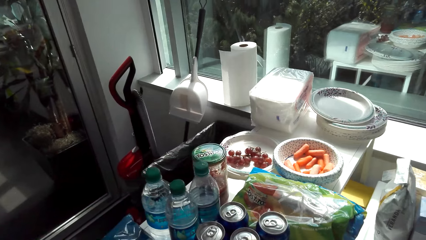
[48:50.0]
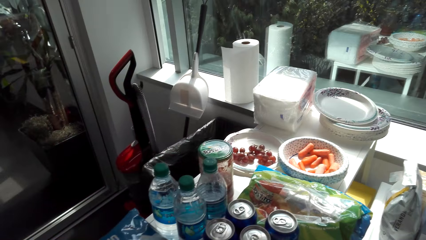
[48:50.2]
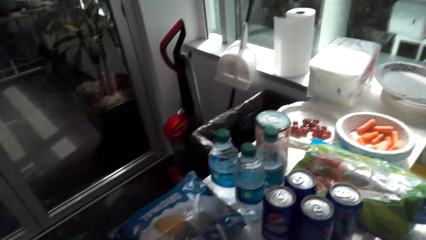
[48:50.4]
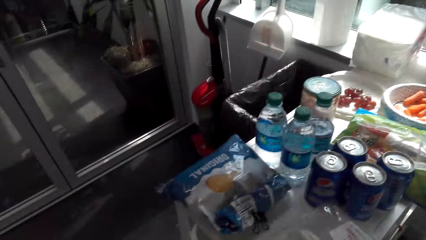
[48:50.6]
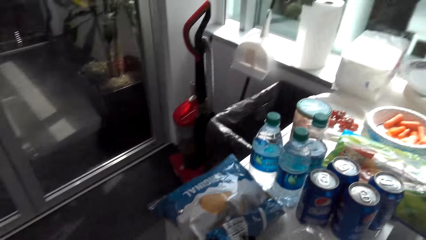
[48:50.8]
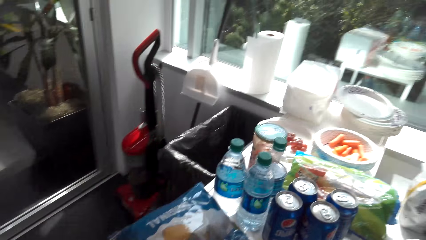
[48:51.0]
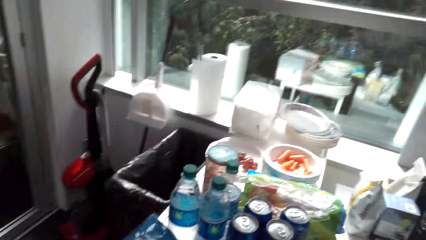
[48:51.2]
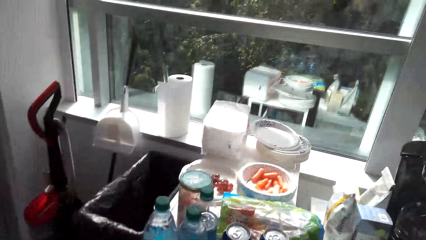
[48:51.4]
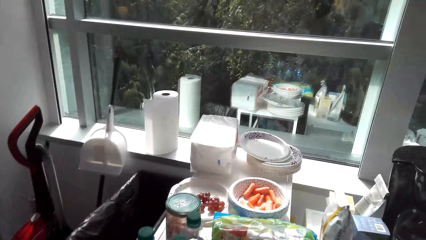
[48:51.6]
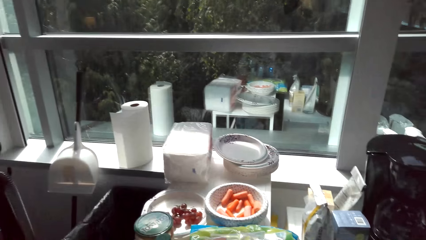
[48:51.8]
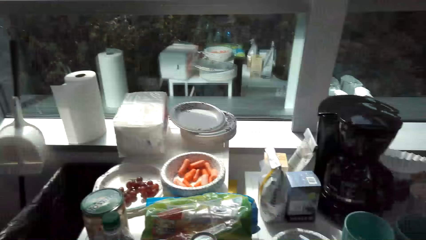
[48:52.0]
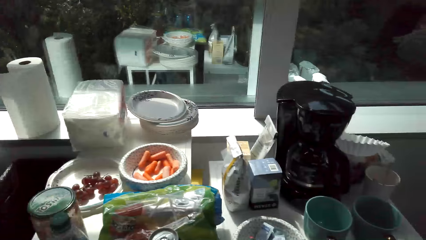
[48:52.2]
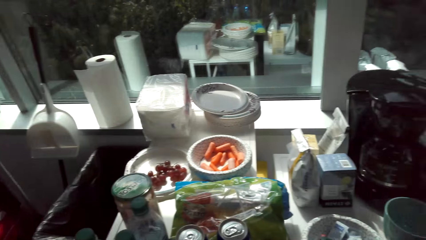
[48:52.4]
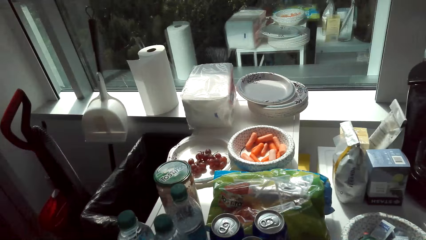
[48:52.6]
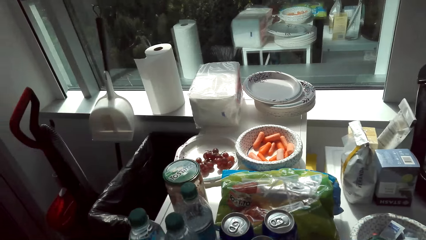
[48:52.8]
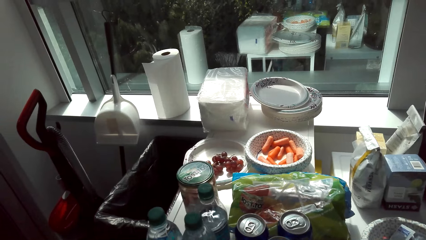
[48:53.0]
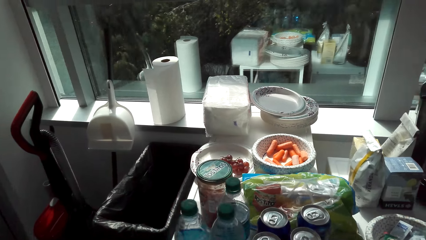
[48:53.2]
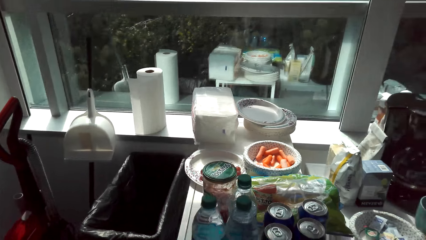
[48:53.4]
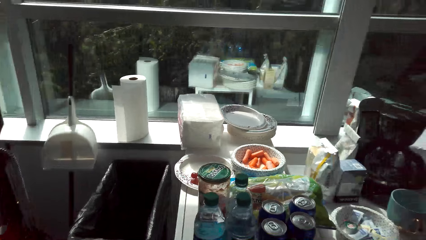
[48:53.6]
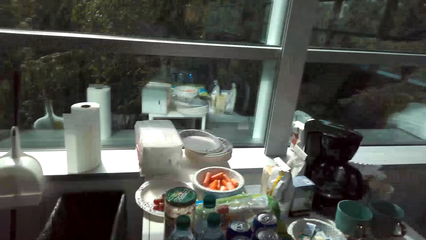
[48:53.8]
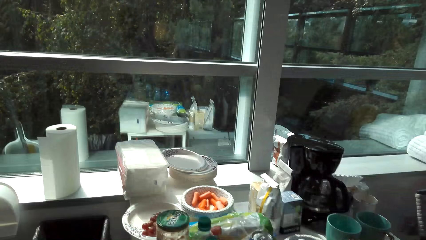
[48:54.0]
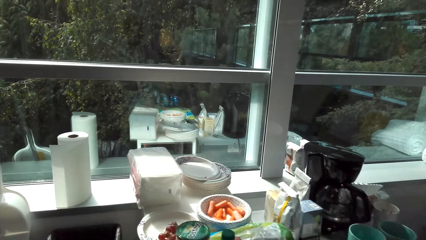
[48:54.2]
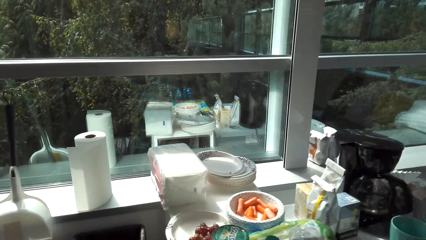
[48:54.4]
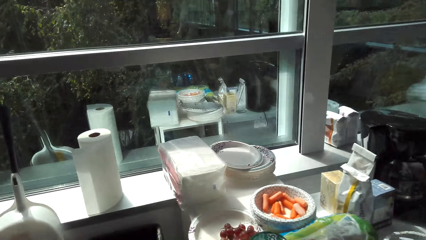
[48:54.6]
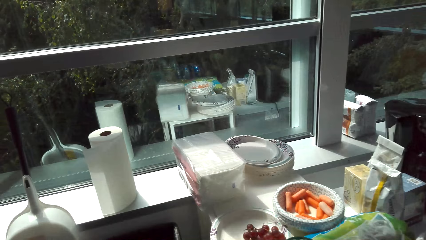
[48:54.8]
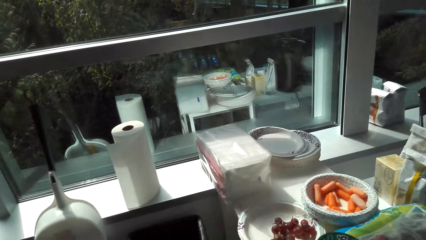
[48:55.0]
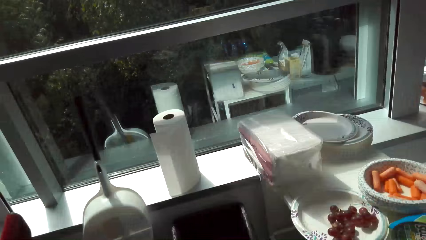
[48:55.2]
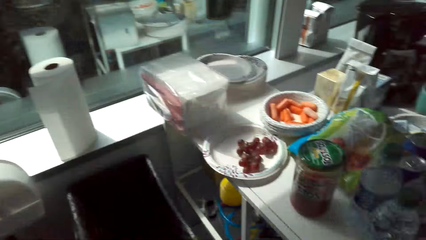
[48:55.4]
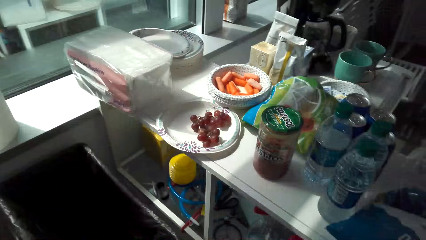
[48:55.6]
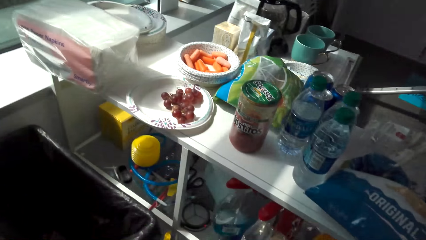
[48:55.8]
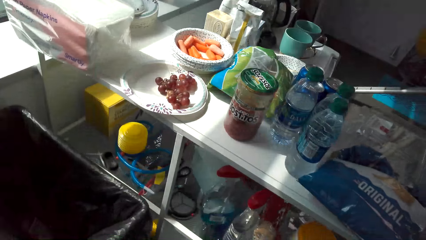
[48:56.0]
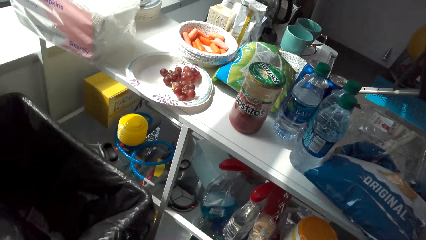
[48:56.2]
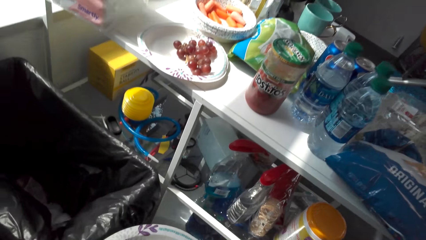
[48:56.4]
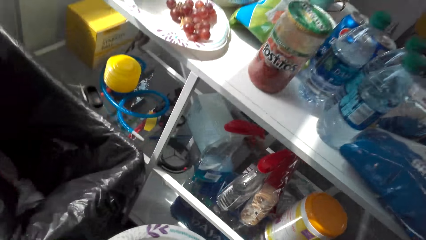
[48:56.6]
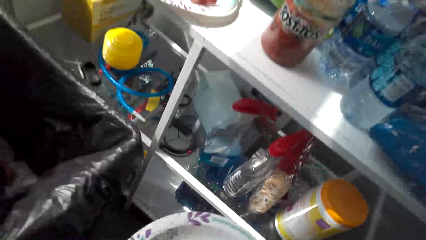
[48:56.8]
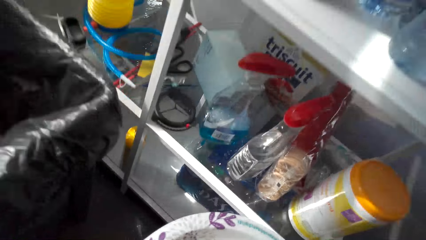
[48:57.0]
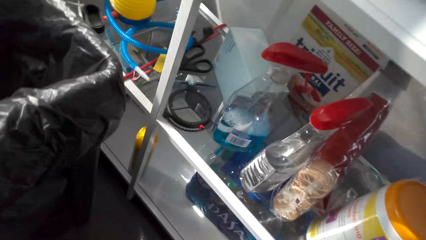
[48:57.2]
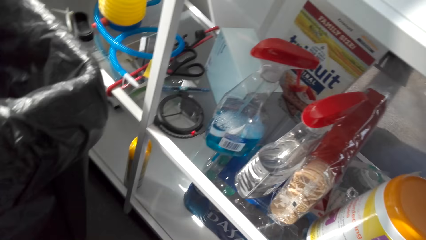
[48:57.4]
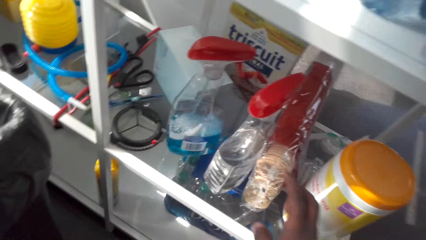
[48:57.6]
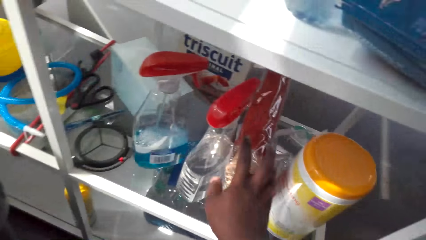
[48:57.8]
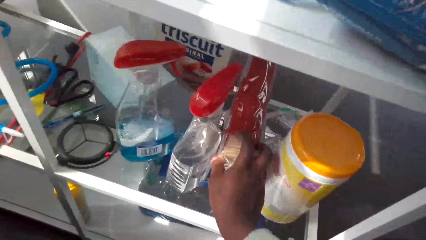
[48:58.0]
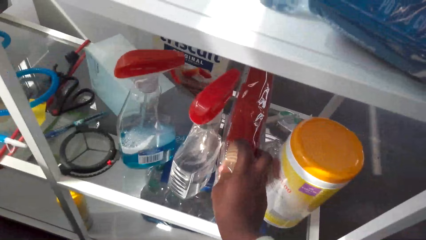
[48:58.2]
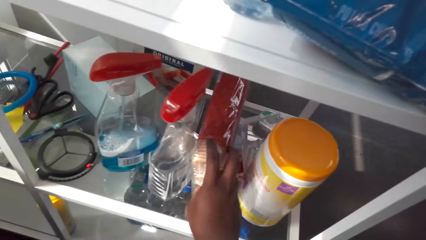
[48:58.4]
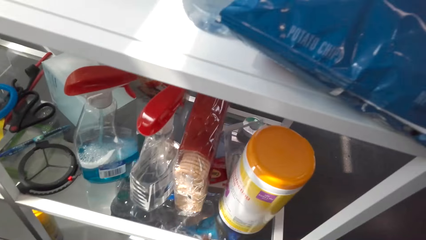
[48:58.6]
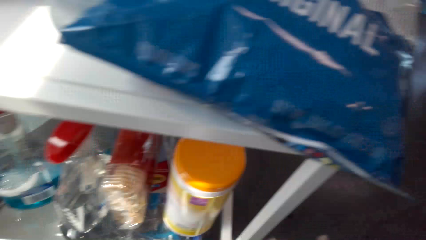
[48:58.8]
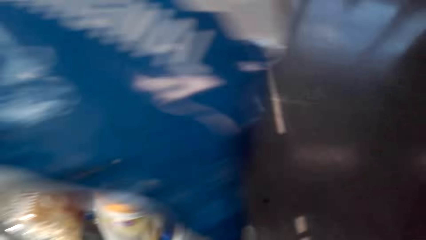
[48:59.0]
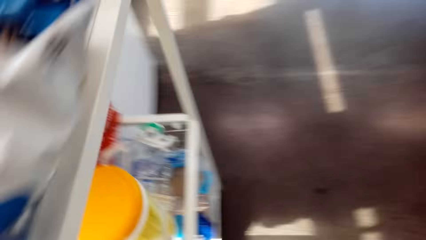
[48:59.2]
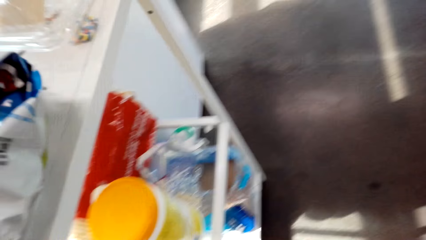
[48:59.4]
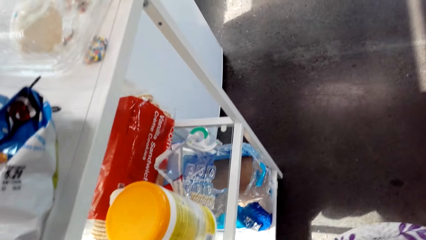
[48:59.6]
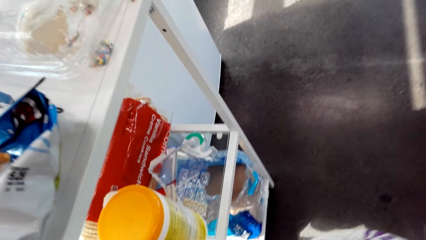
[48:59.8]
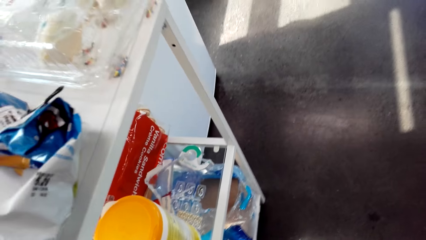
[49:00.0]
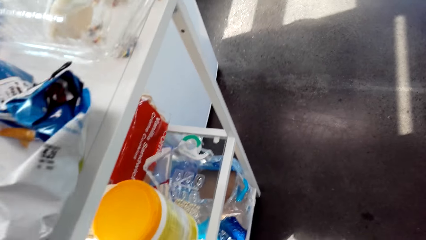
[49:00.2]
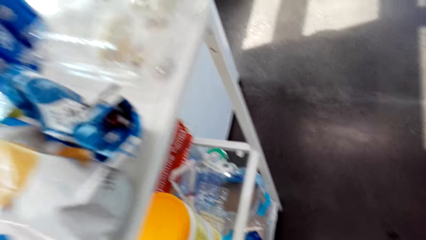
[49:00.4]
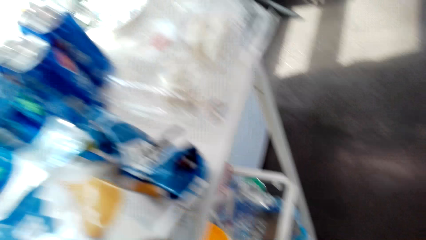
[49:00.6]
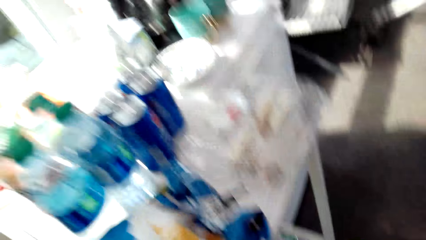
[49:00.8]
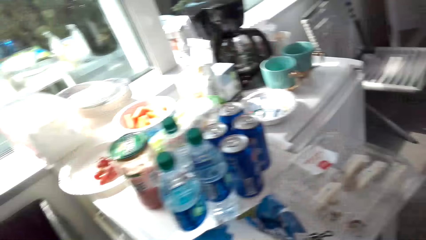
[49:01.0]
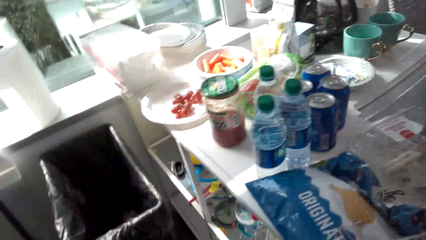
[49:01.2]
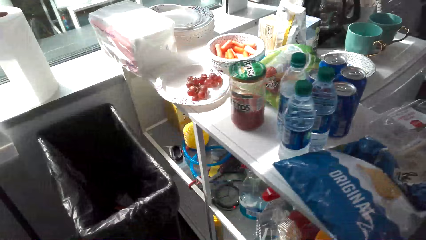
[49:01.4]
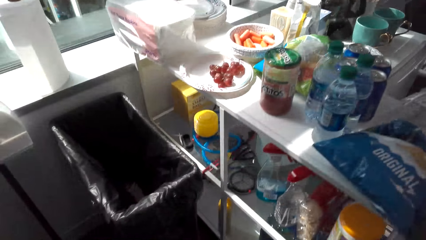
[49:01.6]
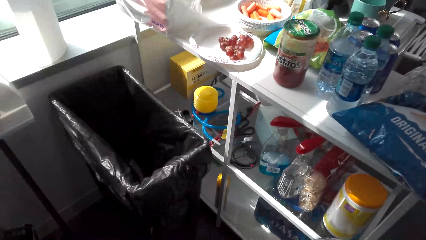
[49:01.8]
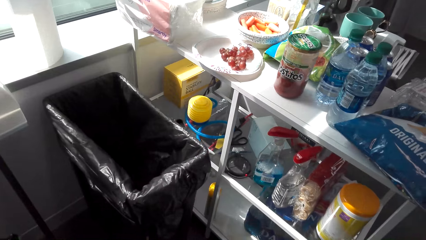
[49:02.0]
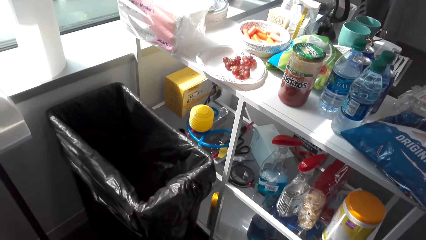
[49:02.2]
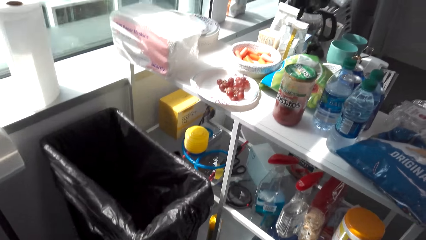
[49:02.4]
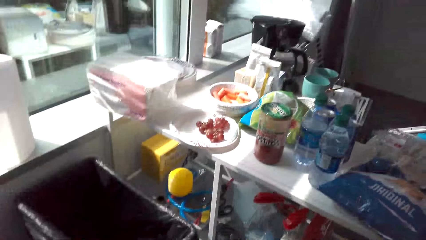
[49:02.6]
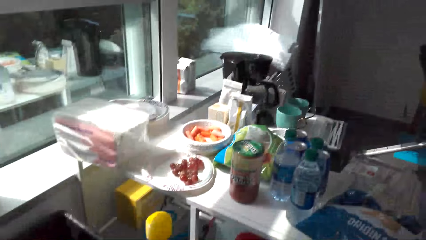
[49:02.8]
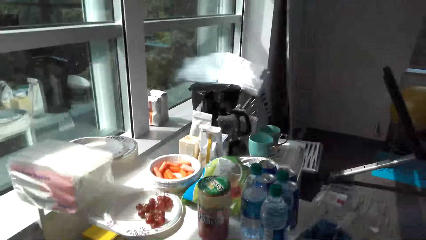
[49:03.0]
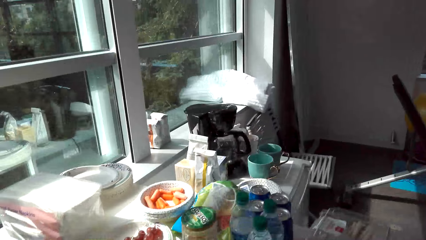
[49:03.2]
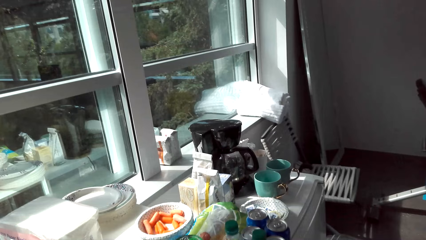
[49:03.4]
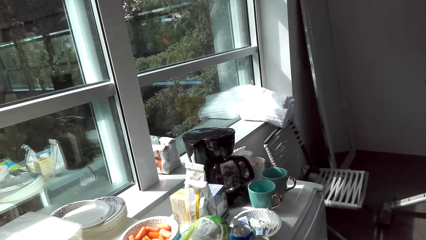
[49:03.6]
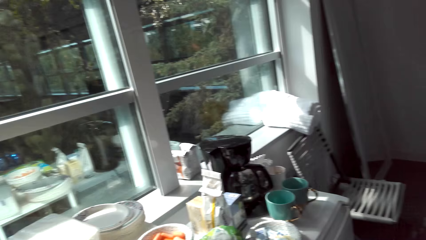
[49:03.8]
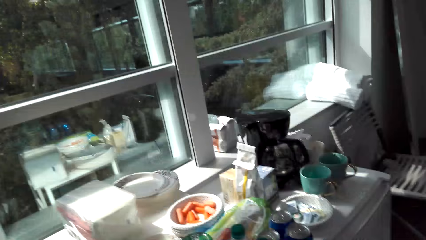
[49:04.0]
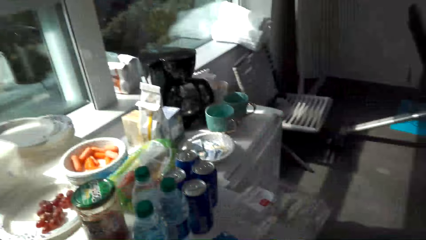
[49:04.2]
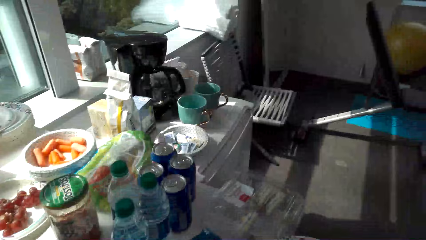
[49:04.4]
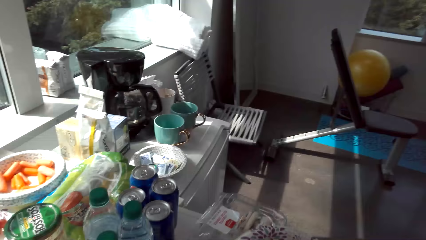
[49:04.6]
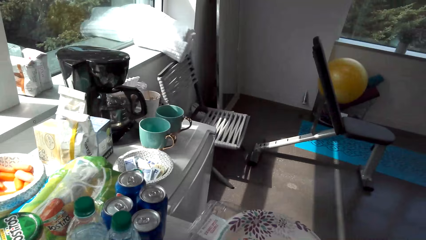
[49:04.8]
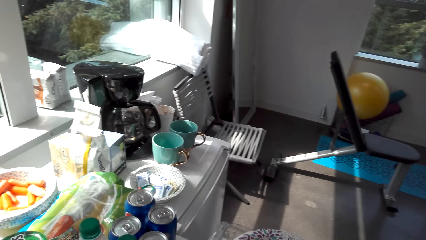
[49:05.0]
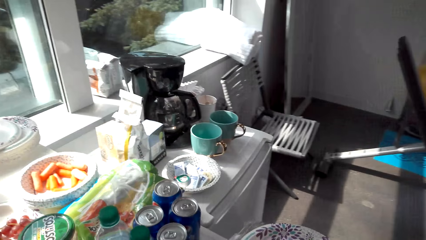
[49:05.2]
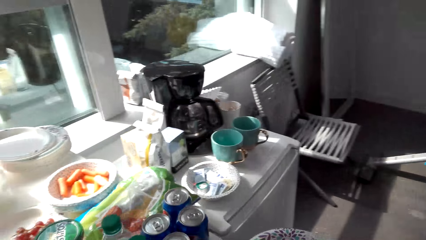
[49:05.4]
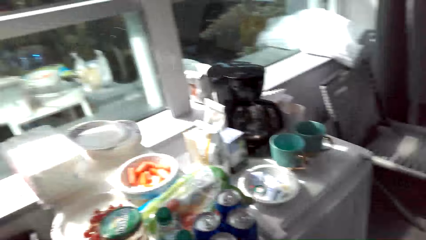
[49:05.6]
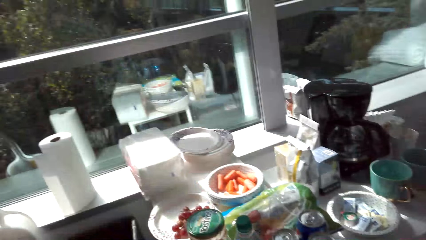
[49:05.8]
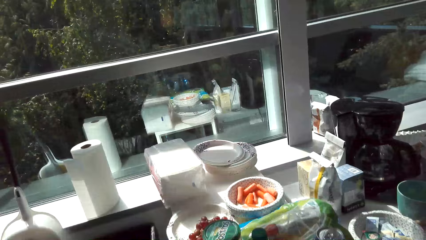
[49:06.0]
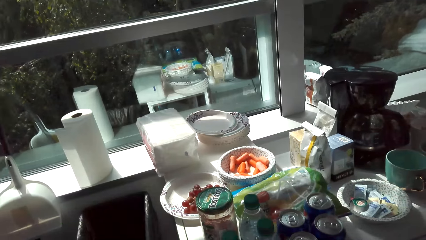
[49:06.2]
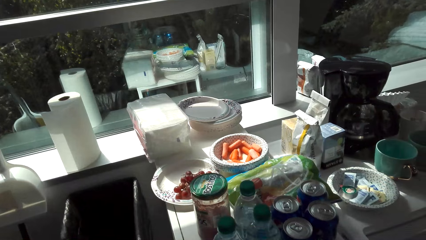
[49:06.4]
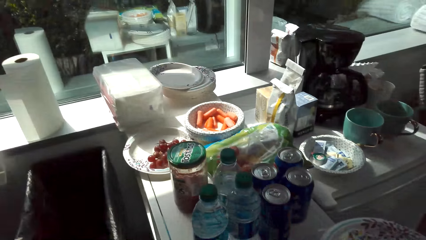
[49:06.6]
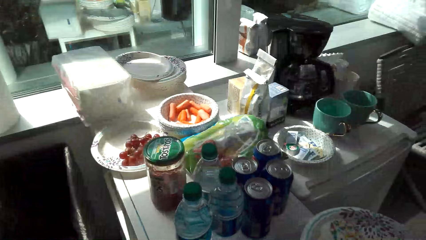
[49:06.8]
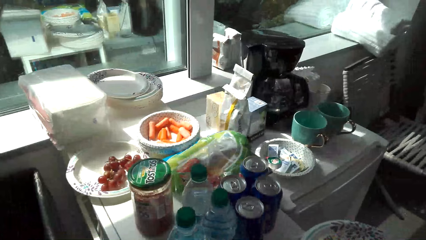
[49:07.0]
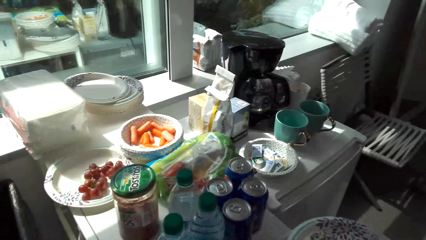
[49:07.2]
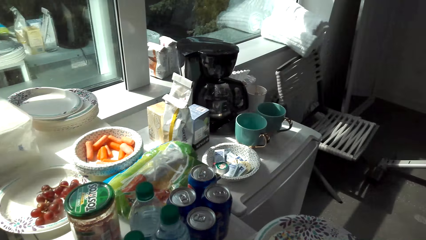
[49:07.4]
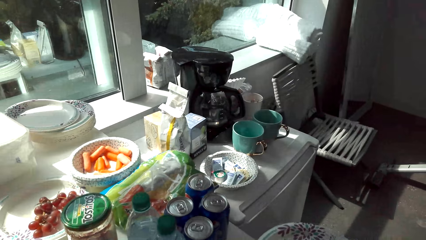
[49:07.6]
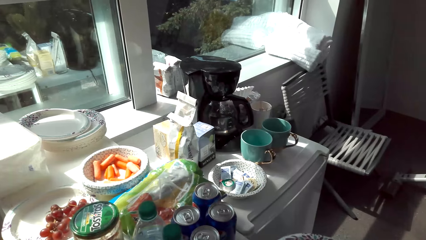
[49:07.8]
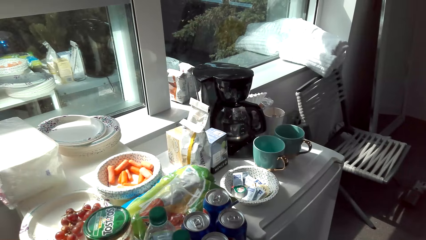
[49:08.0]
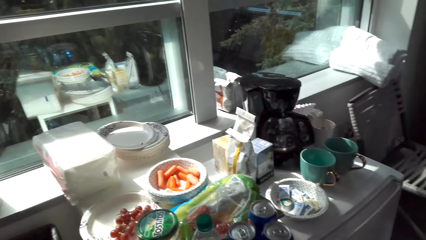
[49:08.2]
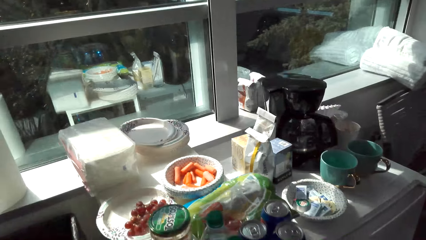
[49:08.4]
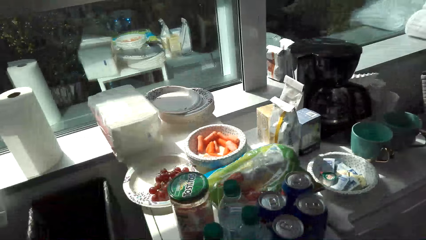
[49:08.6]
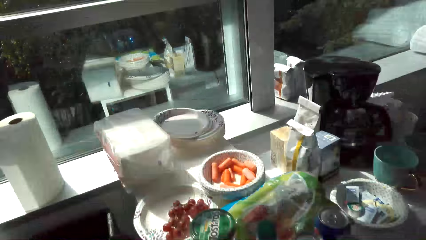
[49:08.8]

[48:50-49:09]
The camera wearer moves around a room. They look around the room. They walk around the room. They put cereals on a shelf. They touch a pack of something. They walk around the room. They look around the room. They move around the room. They look around the room.
